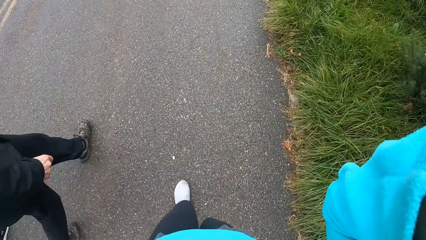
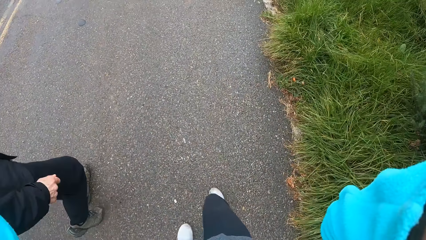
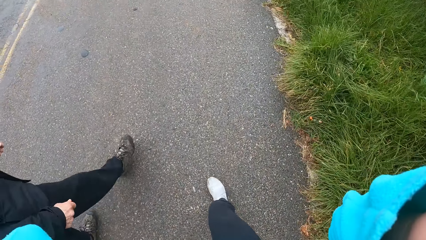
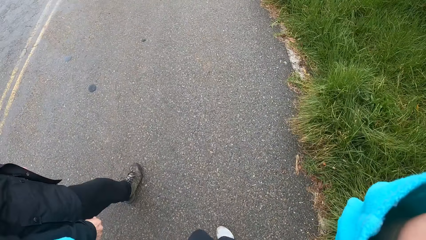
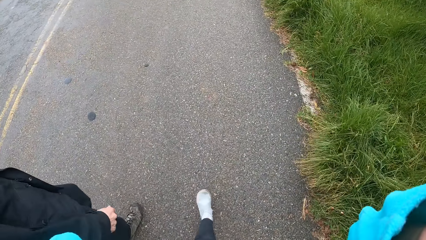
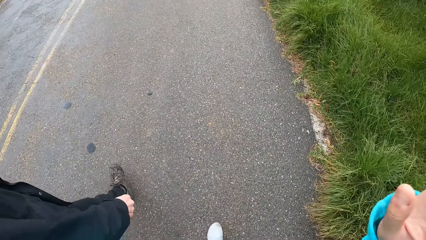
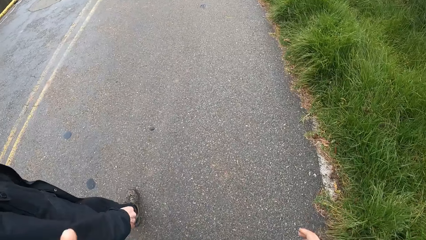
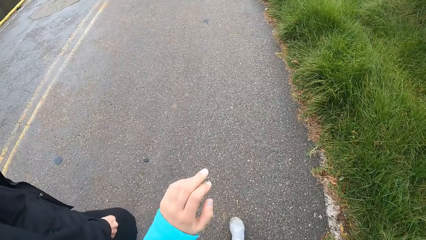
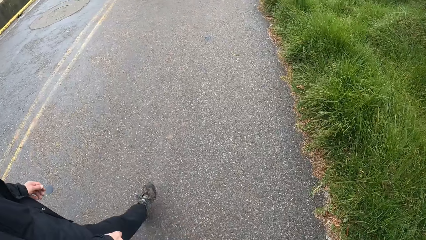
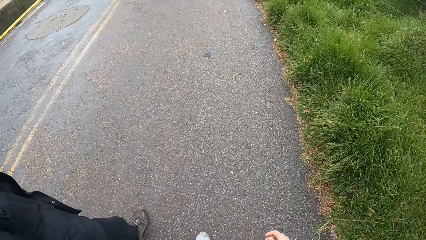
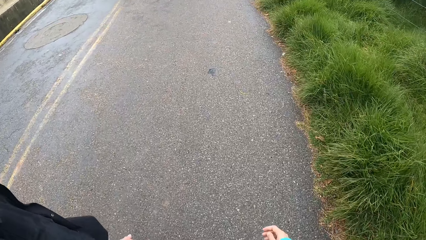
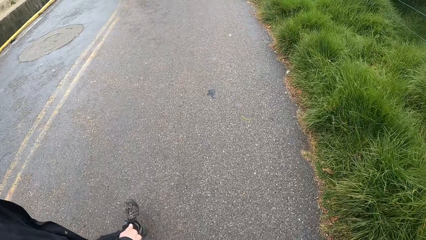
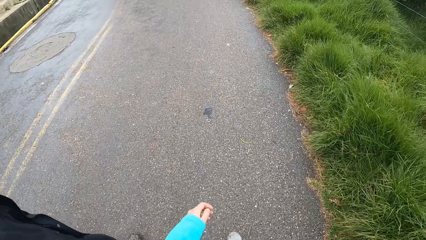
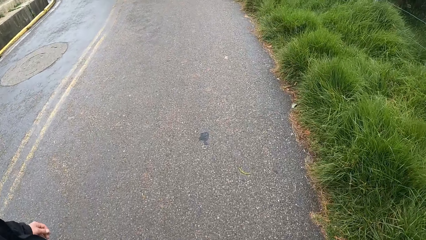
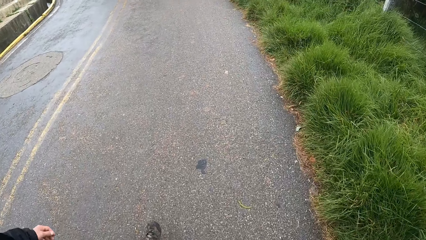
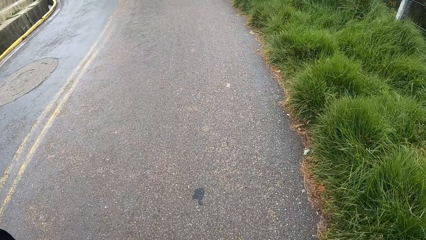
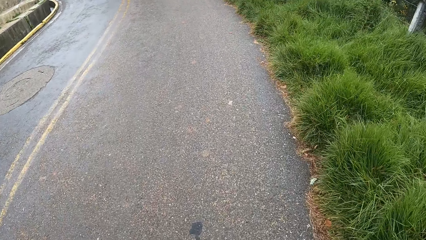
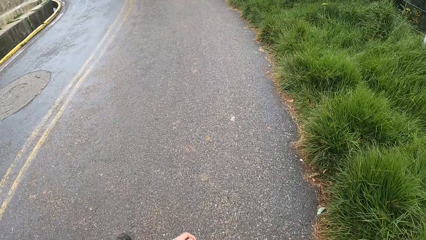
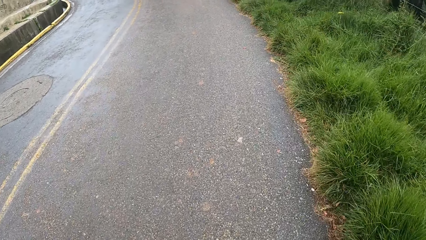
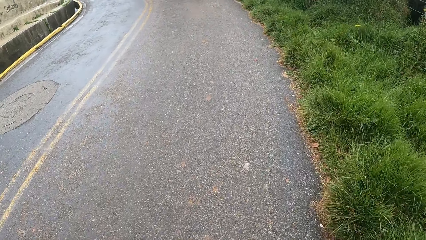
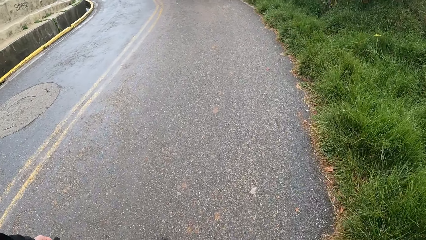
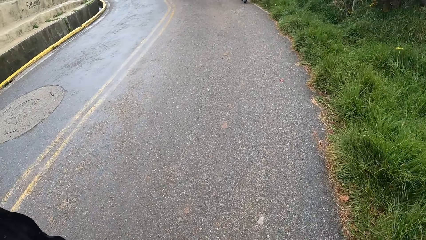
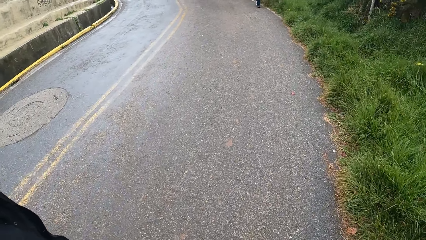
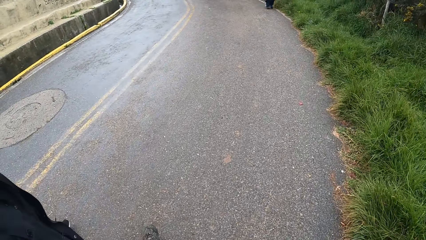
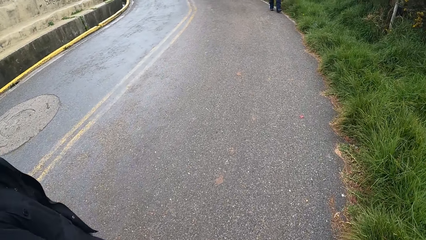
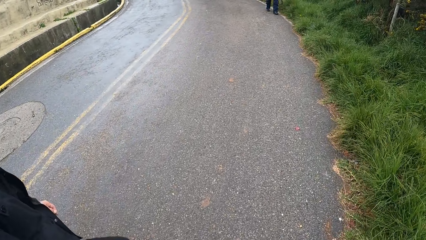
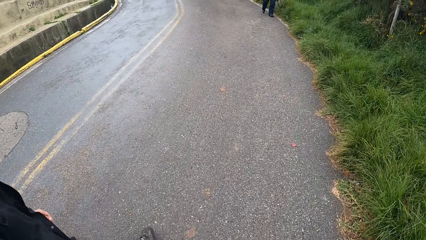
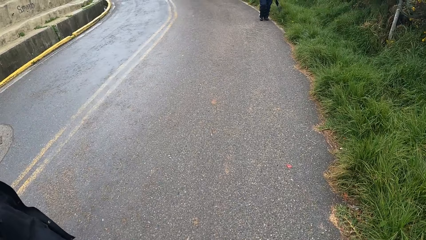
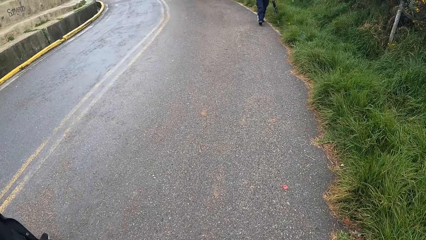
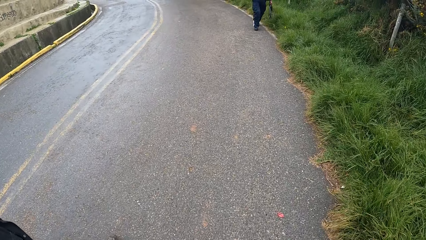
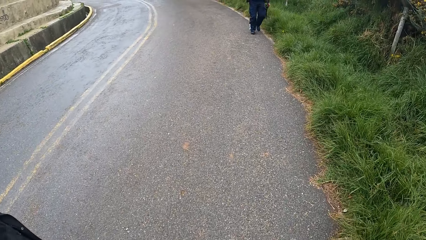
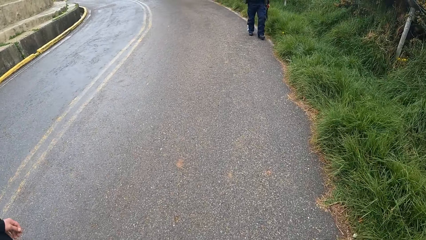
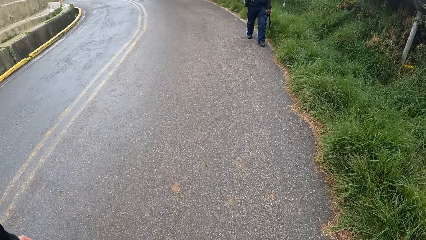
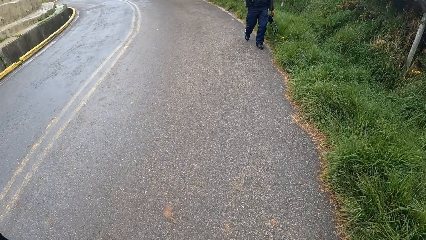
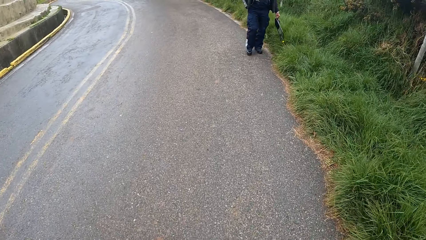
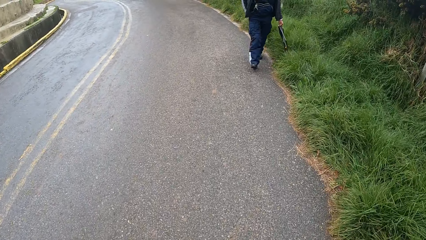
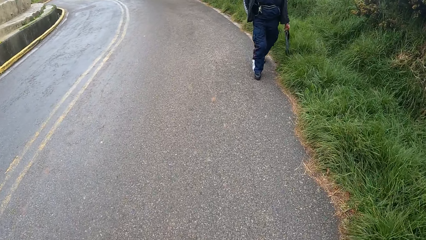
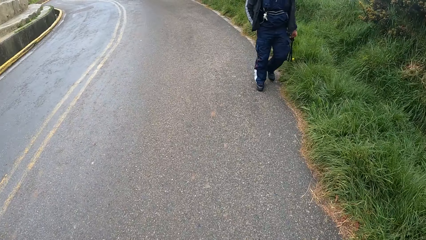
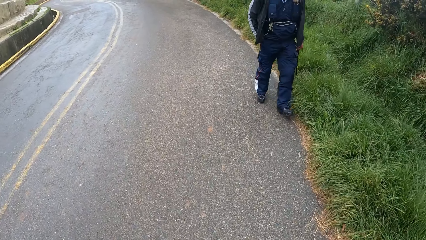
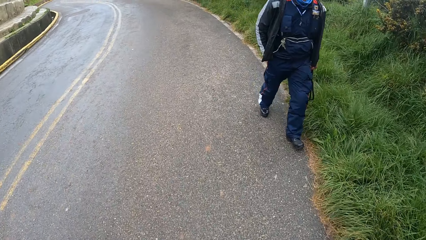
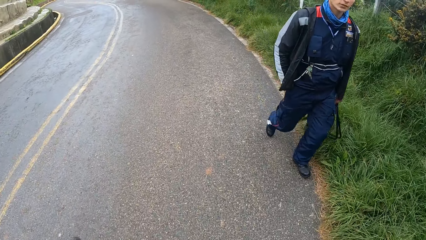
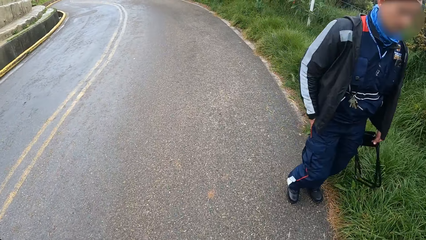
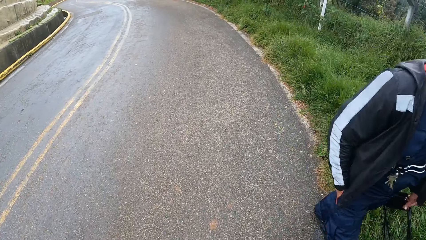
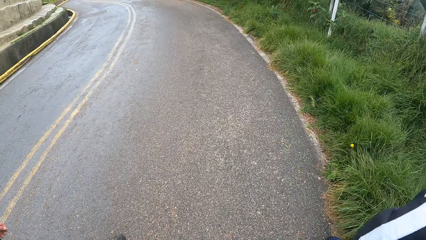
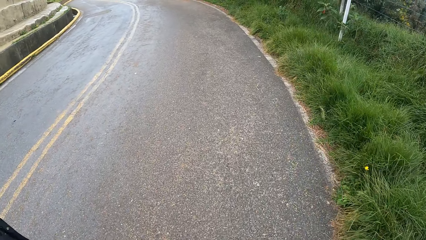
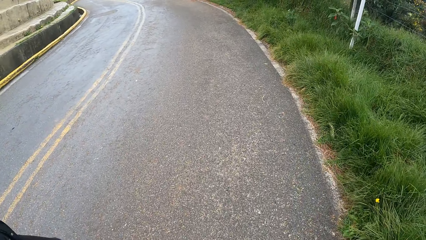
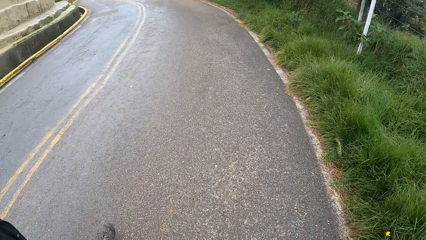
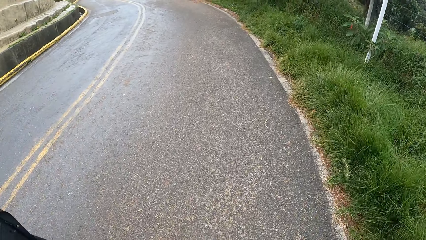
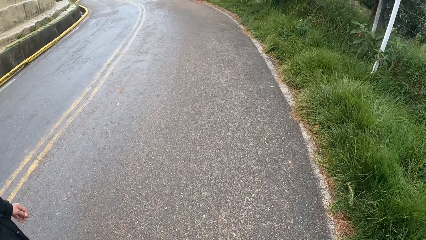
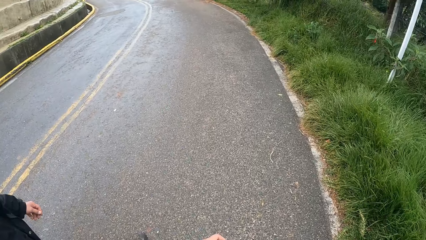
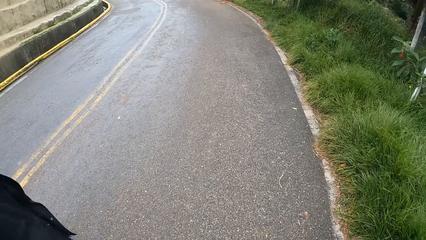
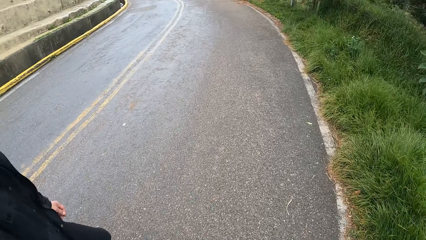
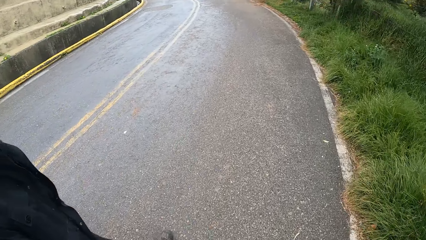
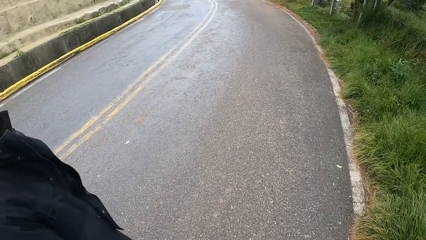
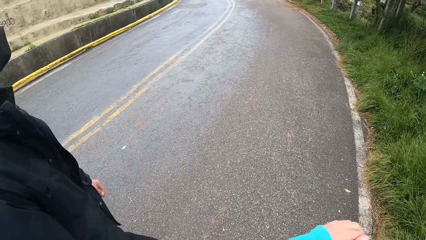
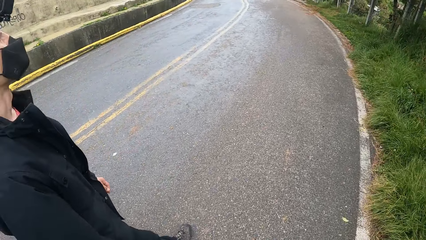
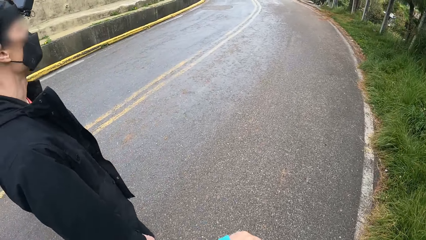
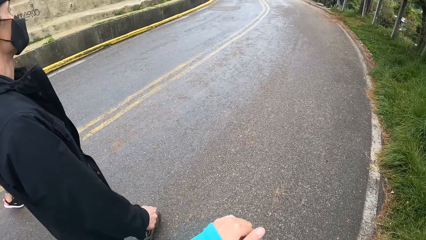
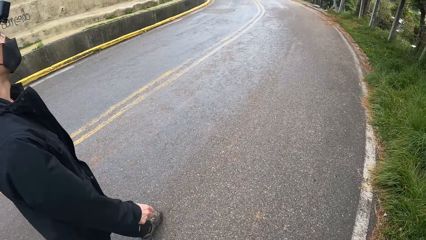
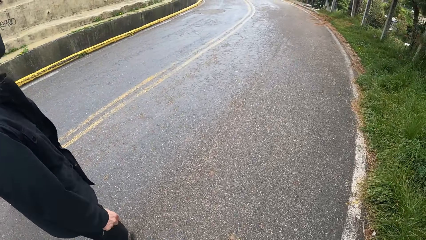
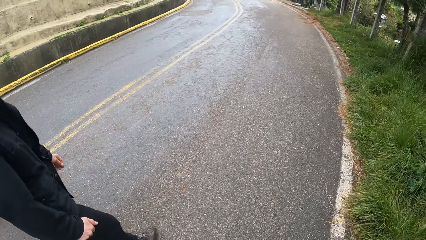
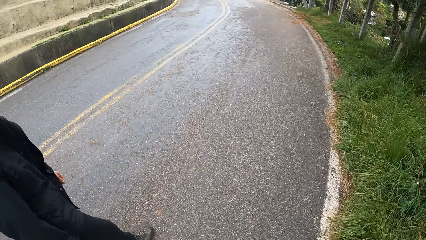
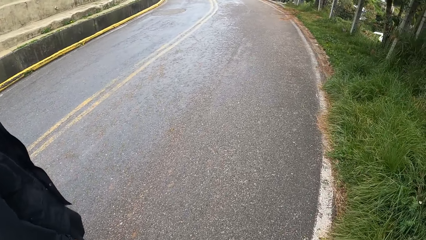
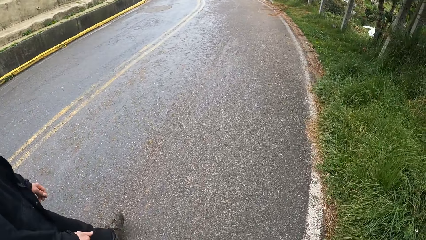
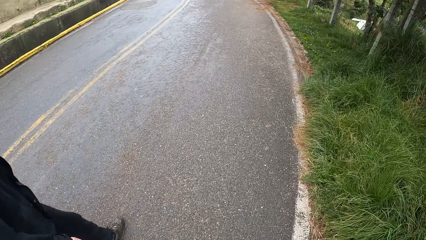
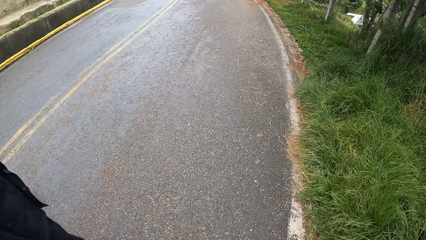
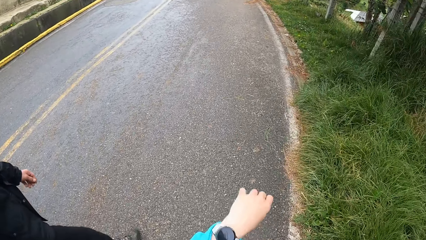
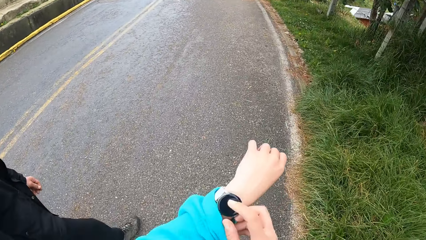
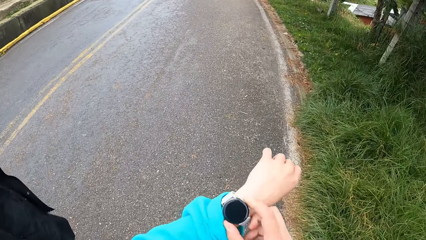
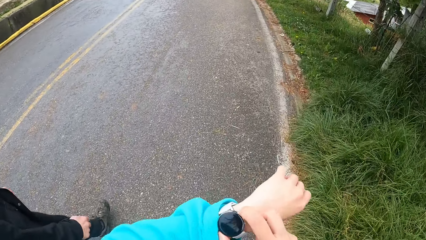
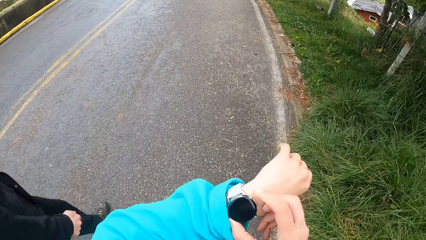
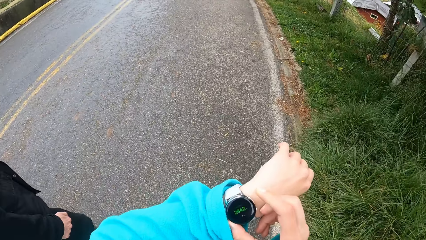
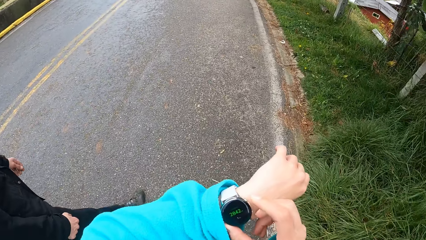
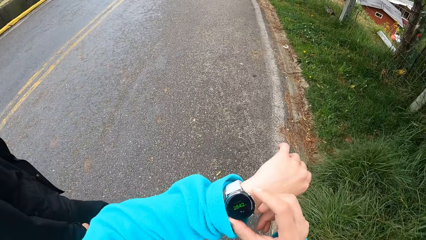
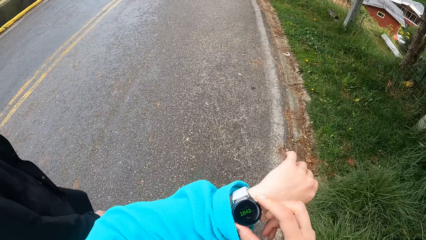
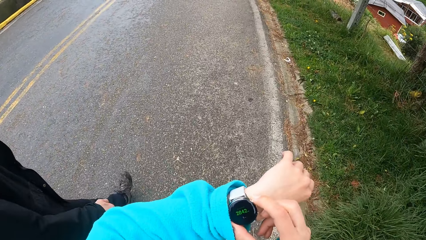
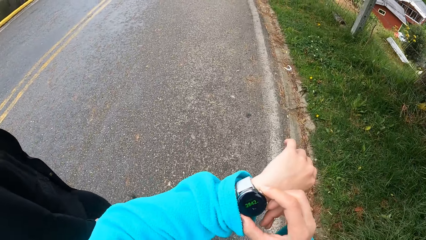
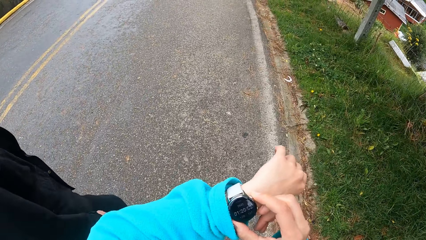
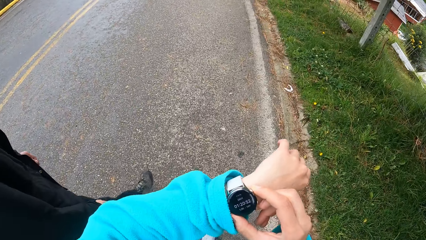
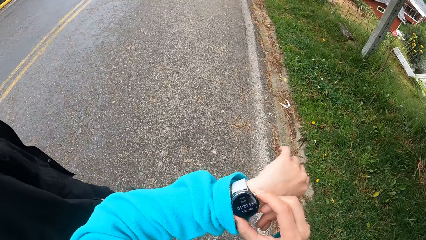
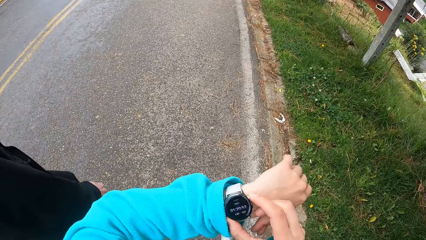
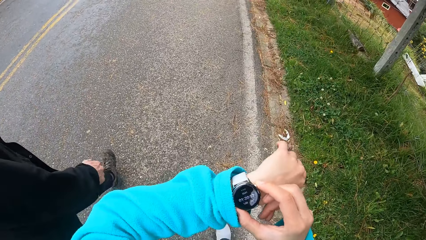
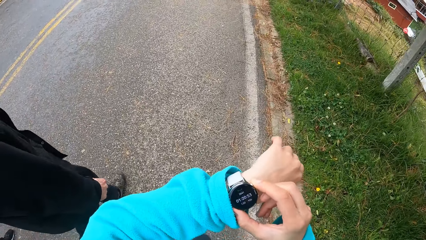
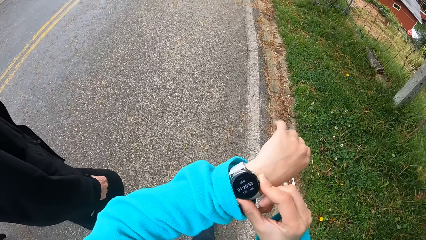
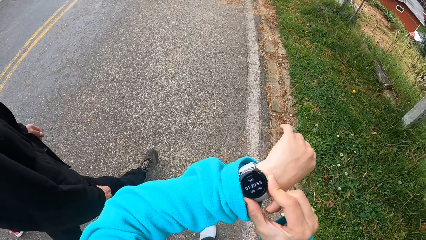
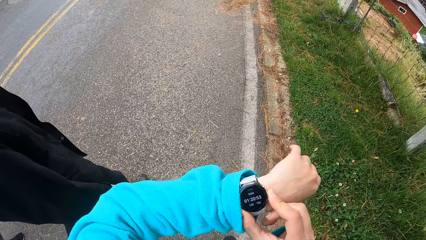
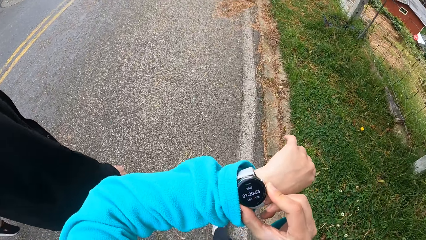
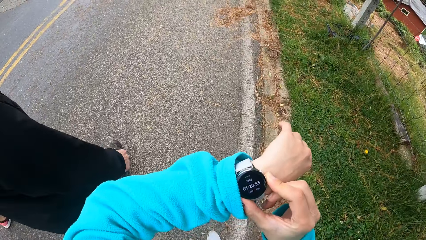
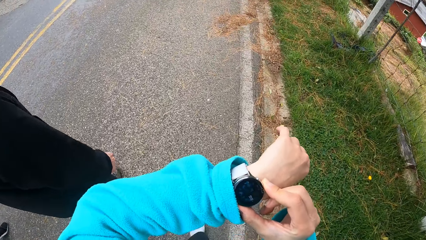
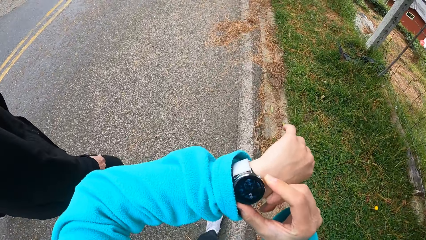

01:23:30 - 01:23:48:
The camera wearer fixes a camera on her head. She lowers both hands. She walks along a road. She looks at a man. A man walks past the camera wearer. The camera wearer walks along a road. She looks at another man. She raises her left hand. She operates a watch on her left wrist with her right hand. She looks at the watch.
